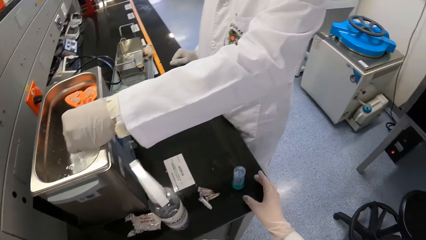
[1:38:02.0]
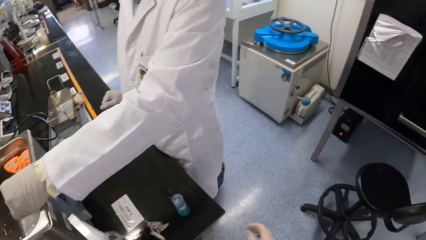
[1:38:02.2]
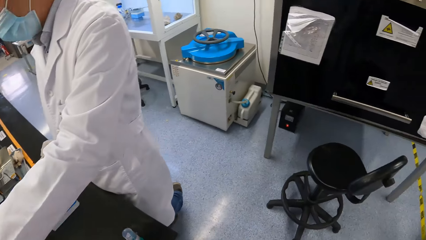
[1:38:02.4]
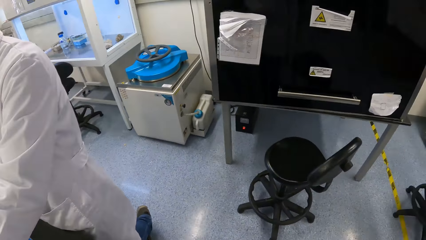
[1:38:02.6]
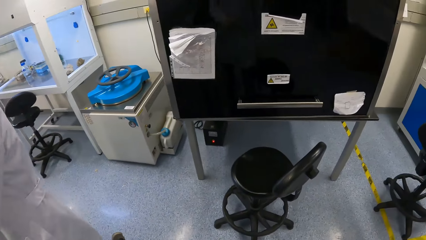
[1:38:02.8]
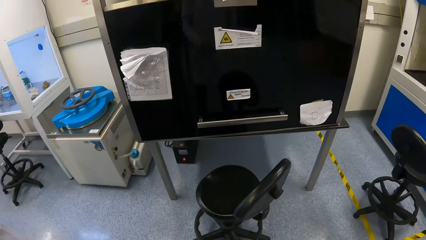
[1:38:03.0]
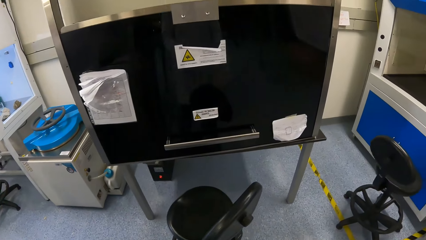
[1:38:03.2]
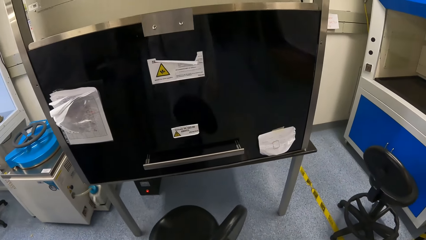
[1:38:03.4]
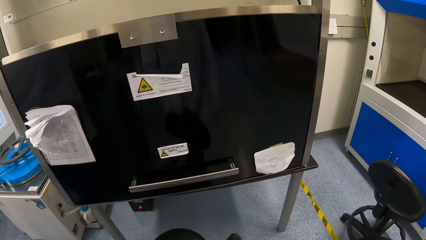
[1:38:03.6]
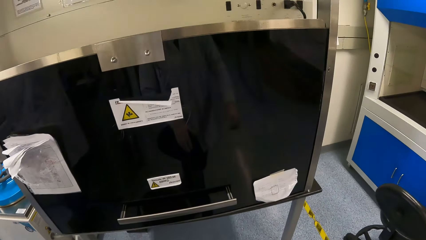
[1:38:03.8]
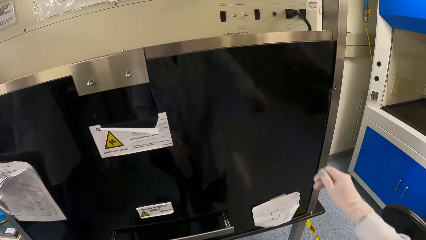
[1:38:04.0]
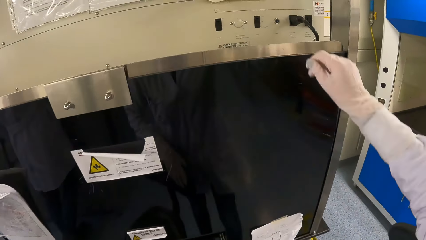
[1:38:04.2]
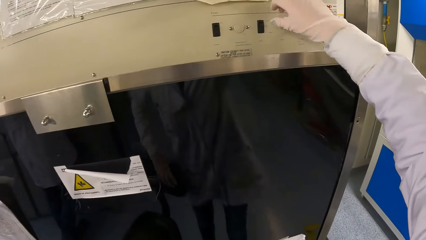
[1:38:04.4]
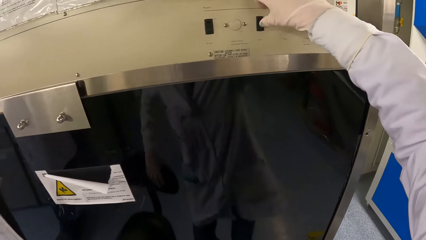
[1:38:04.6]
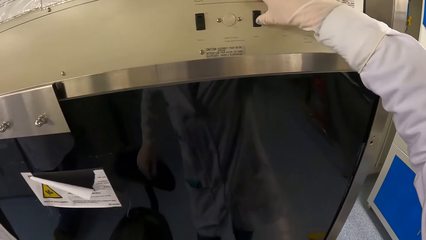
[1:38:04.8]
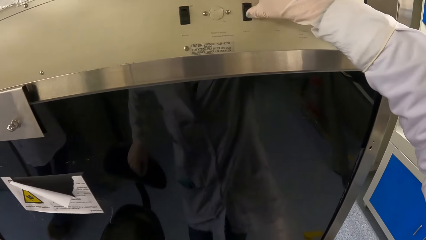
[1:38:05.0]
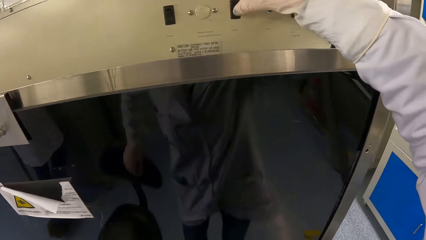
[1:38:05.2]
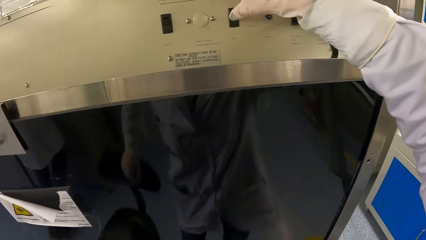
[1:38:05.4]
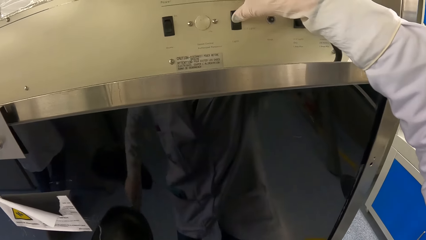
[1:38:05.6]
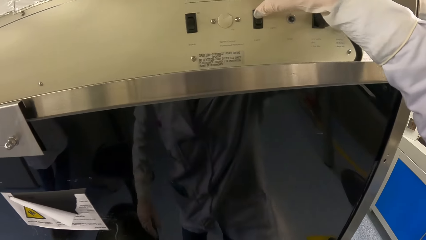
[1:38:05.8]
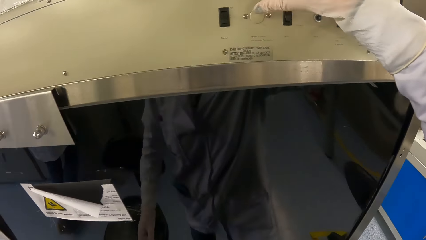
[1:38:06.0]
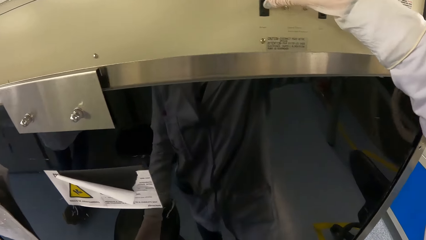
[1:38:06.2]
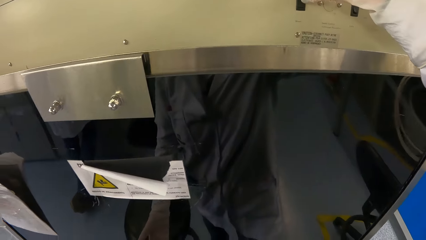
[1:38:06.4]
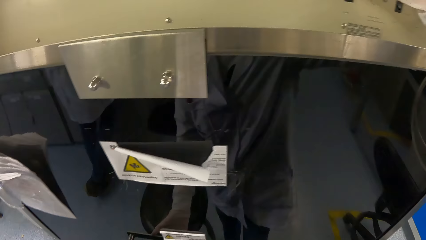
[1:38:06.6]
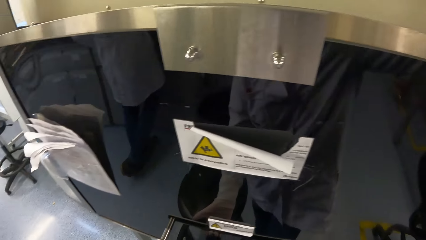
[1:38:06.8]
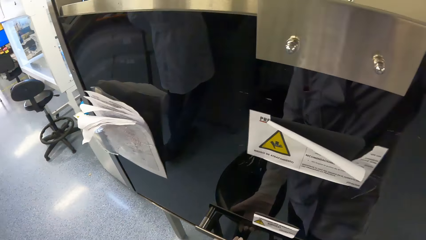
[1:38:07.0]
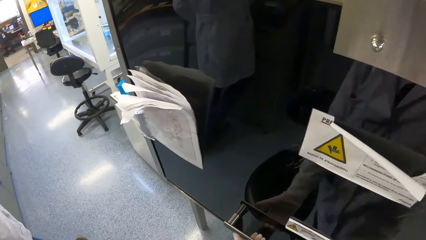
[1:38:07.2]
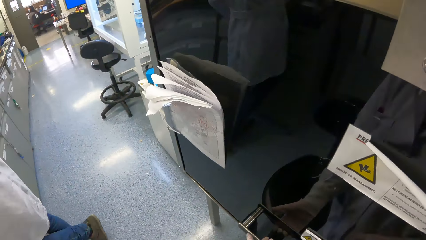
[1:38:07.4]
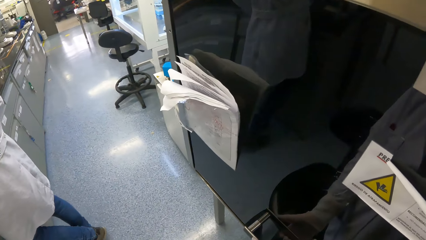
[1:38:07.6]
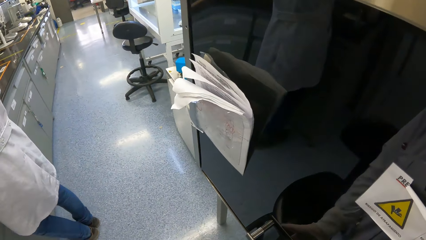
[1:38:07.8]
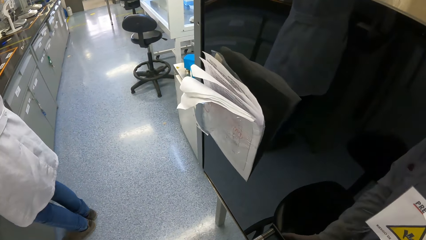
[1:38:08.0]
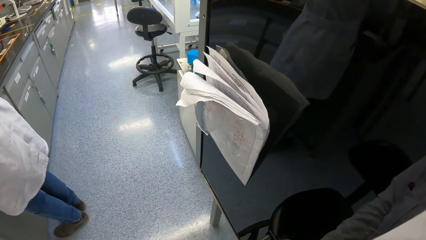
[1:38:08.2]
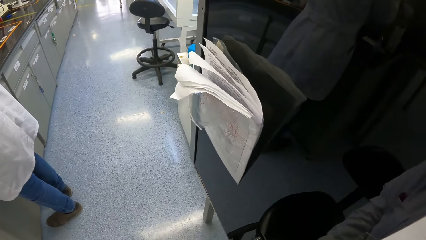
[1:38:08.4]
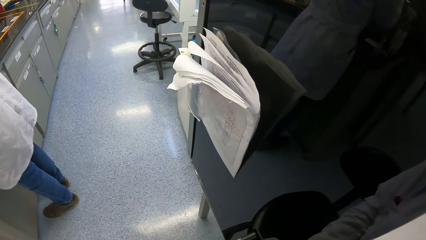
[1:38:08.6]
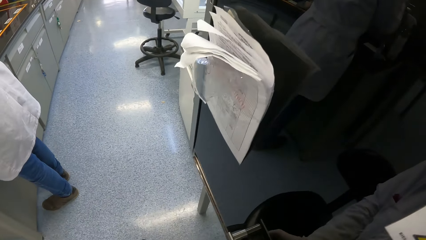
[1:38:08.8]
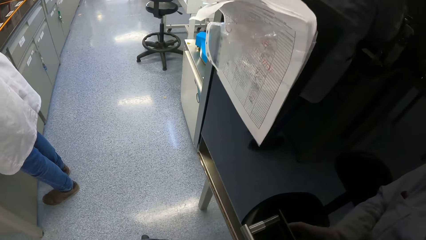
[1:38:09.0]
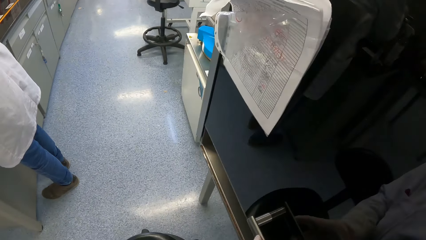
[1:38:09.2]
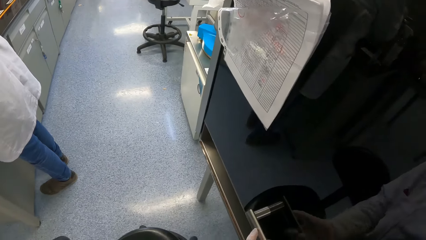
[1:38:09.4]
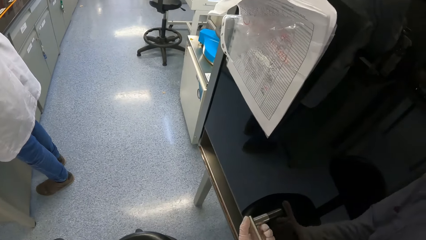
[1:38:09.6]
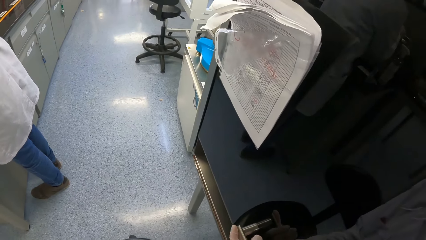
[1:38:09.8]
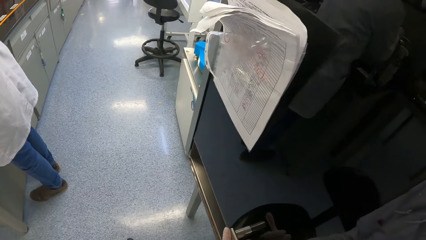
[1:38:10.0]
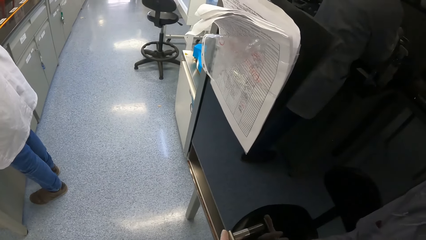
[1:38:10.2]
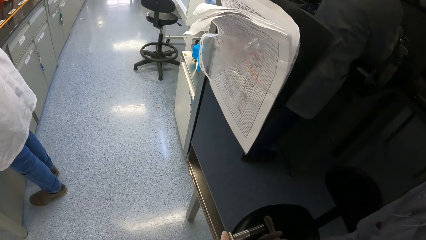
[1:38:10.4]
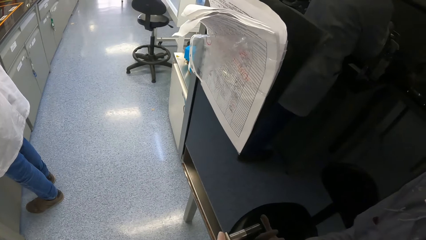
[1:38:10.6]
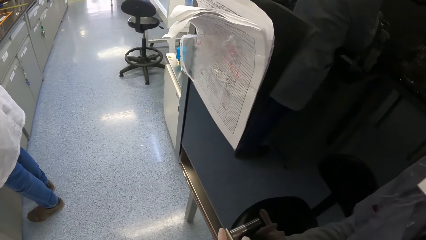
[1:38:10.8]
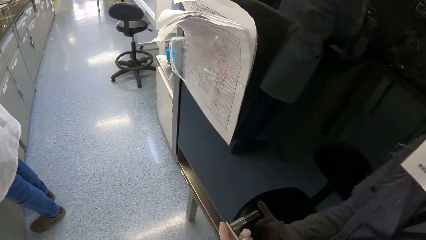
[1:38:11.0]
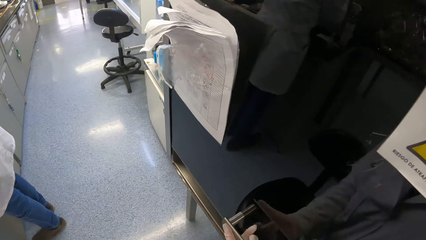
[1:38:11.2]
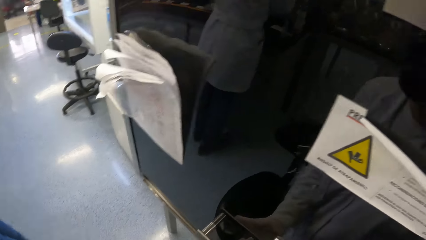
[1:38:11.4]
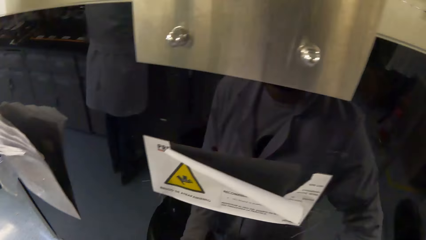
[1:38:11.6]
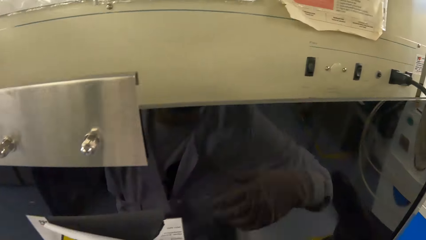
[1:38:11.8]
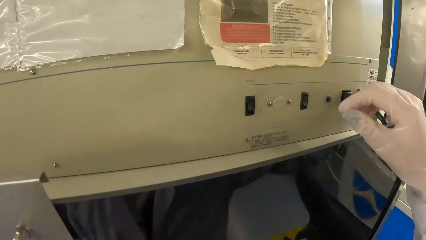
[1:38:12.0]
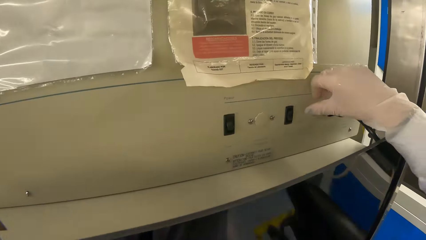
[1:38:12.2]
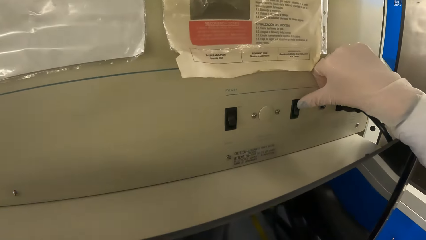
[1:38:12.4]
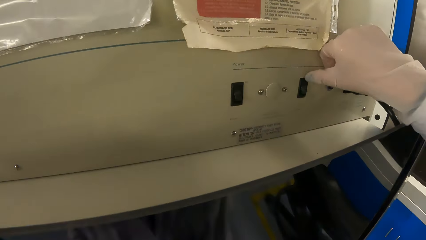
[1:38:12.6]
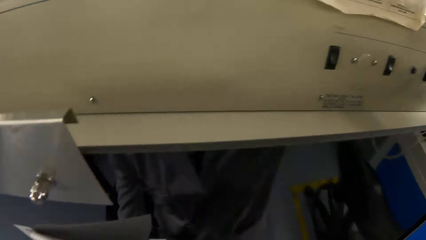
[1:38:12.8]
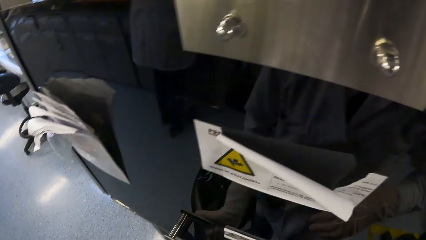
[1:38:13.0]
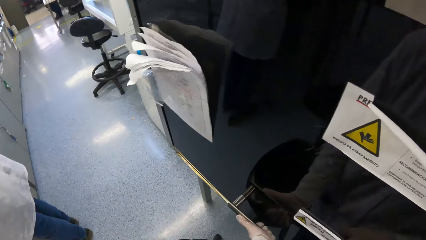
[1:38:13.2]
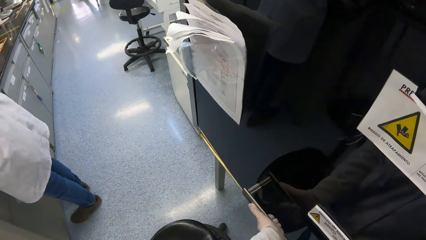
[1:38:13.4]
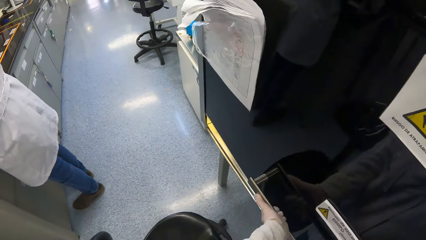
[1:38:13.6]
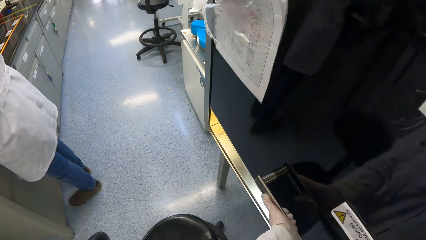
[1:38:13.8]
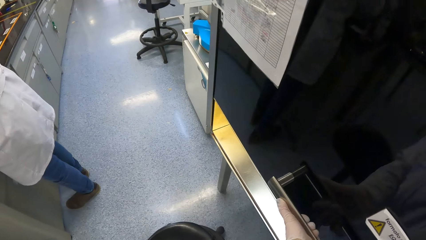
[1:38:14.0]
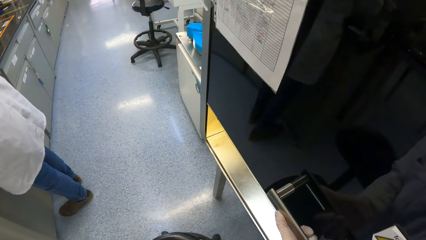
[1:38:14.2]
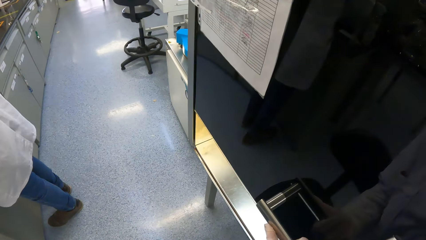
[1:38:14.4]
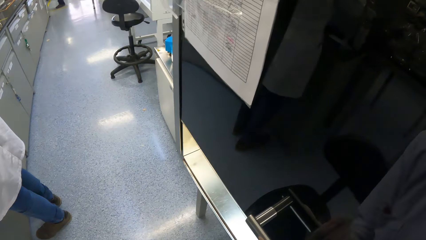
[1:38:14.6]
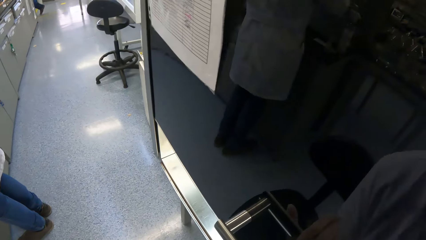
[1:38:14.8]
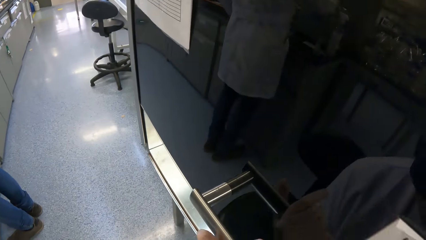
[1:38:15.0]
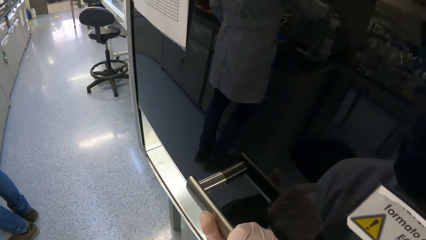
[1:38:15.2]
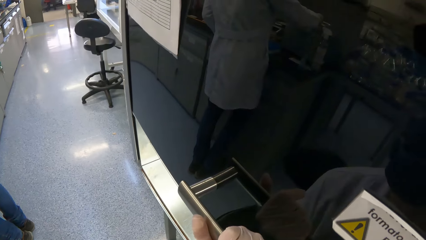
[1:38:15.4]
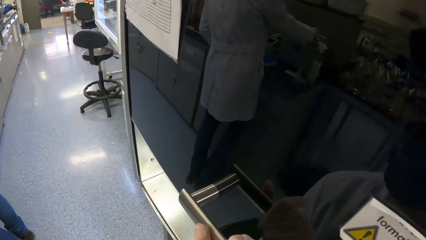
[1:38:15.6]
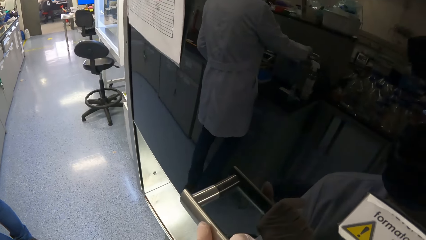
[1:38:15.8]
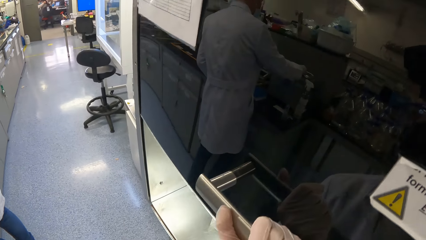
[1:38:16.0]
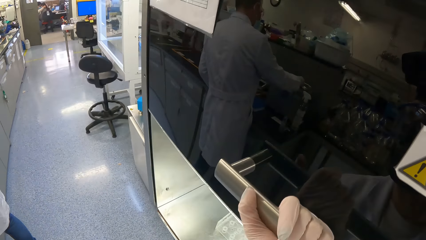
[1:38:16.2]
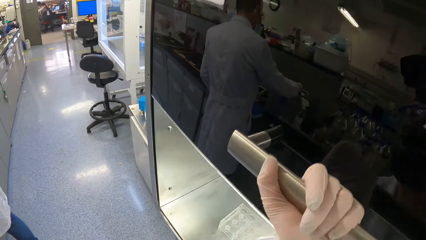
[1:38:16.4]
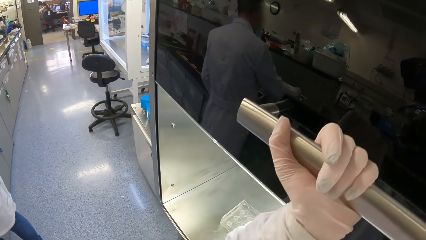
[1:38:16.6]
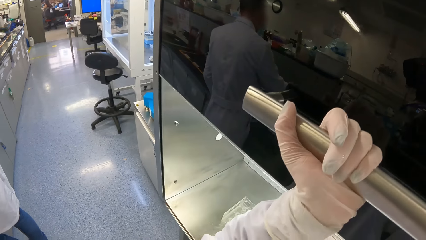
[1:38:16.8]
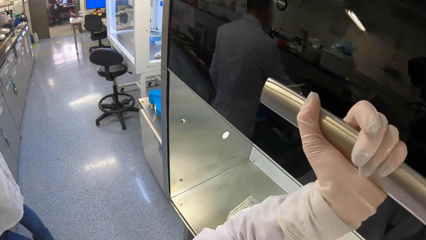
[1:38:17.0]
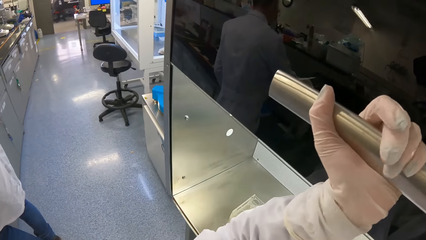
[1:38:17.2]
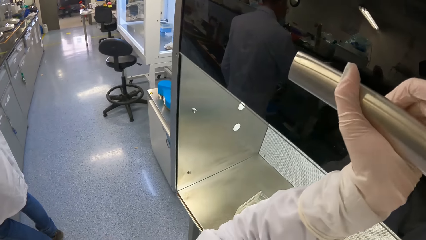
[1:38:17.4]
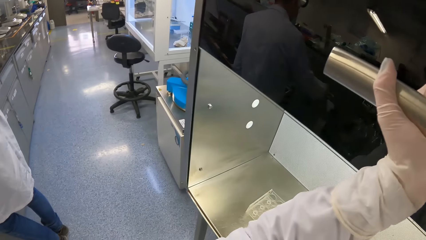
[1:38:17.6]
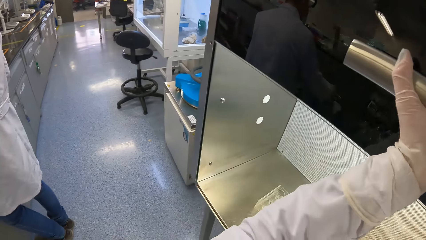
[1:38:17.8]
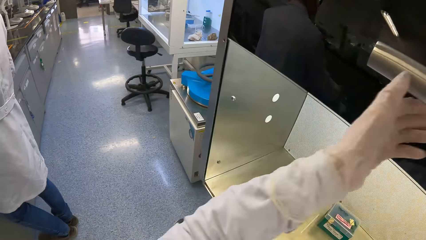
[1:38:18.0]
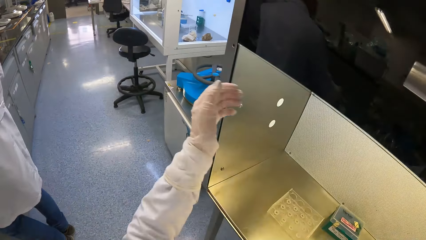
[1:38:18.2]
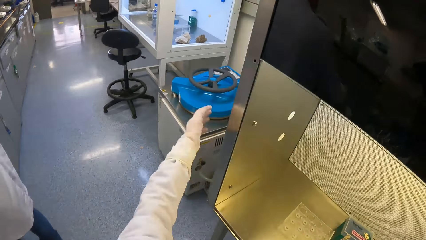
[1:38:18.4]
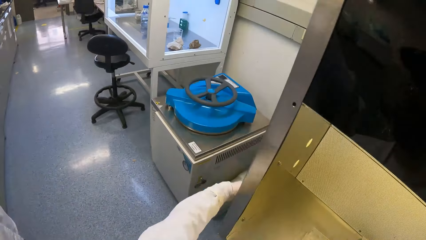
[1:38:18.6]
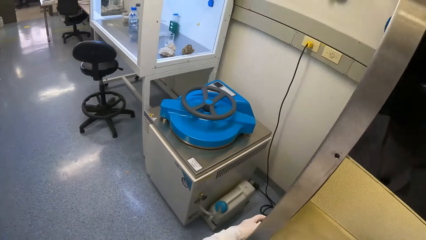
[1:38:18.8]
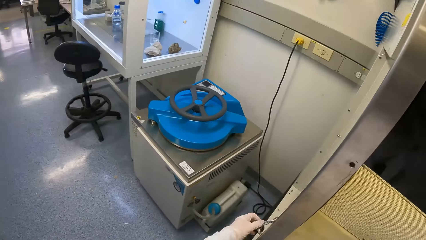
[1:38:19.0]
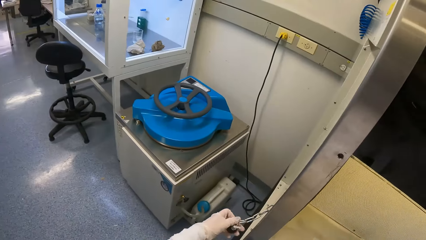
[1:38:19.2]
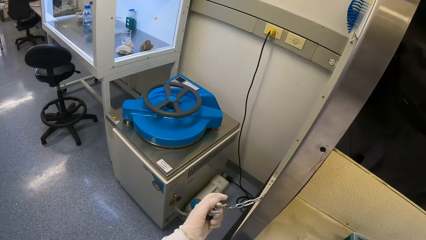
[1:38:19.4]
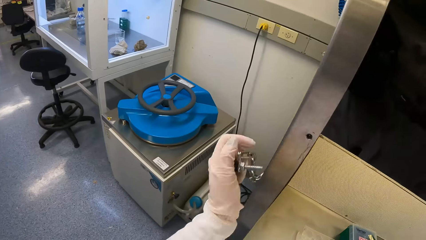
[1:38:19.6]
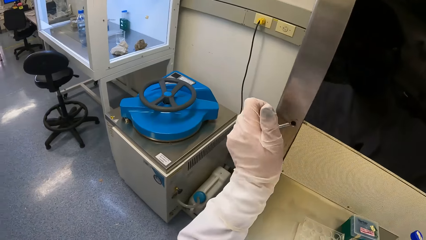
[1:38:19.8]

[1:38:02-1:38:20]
The camera wearer walks ahead. She flips a switch on a biosafety cabinet with her right hand. She flips it again. She holds the door handle of the biosafety cabinet with her left hand. She looks ahead. She pulls the door of the biosafety cabinet with her left hand. She flips the switch on the biosafety cabinet with her right hand. She pulls the door of the biosafety cabinet with both hands. She holds the door of the biosafety cabinet with her right hand. She removes a lock key from the side of the biosafety cabinet with her left hand.
